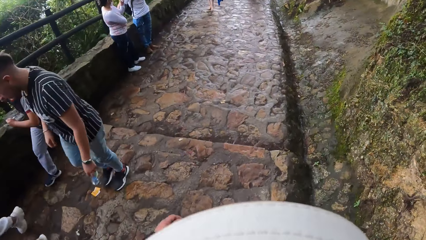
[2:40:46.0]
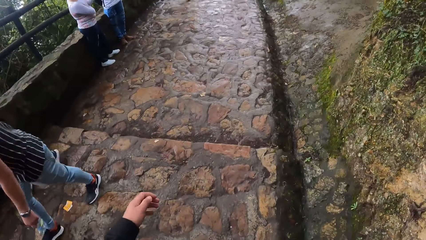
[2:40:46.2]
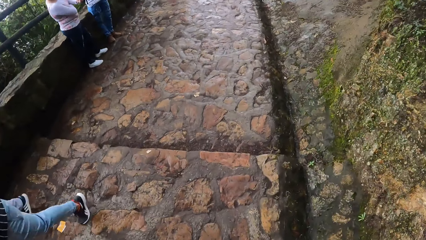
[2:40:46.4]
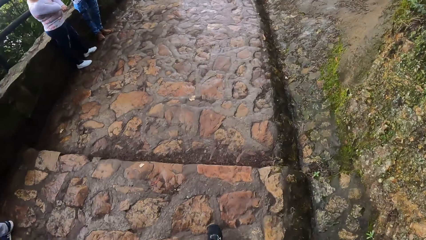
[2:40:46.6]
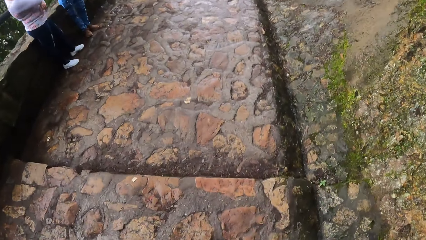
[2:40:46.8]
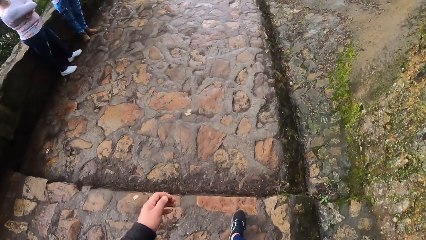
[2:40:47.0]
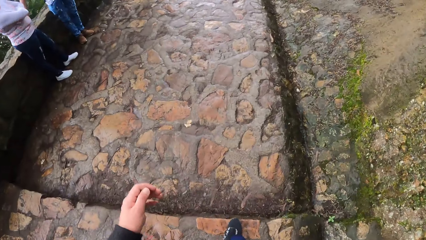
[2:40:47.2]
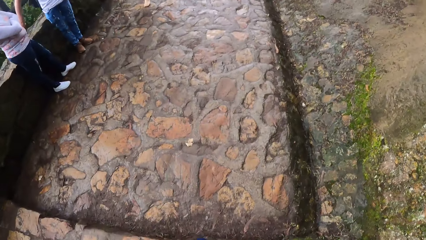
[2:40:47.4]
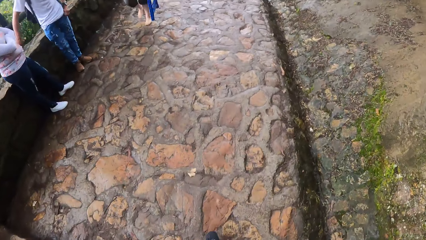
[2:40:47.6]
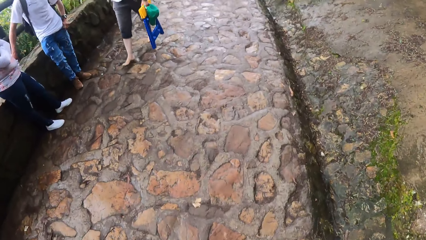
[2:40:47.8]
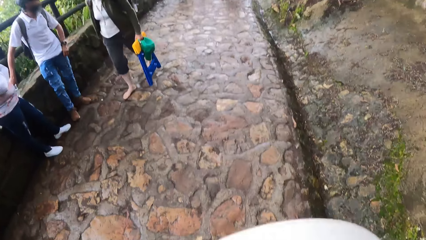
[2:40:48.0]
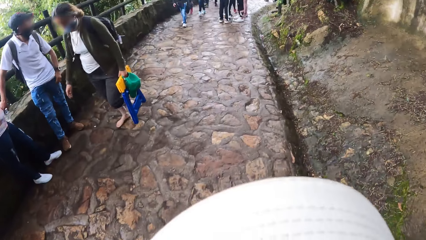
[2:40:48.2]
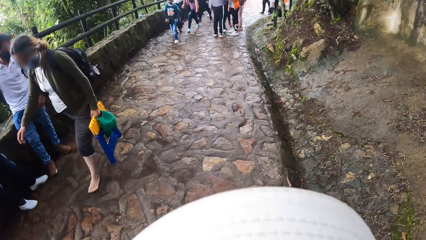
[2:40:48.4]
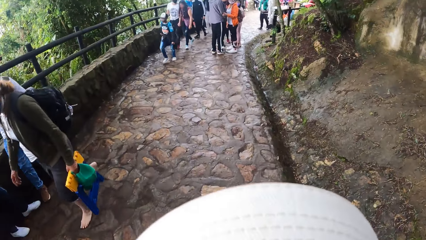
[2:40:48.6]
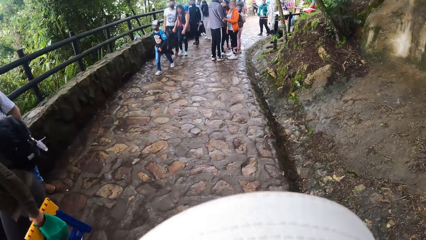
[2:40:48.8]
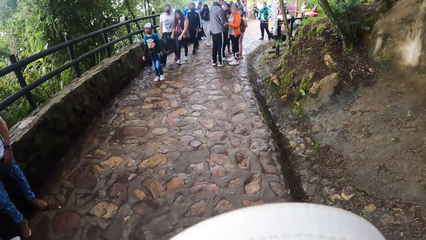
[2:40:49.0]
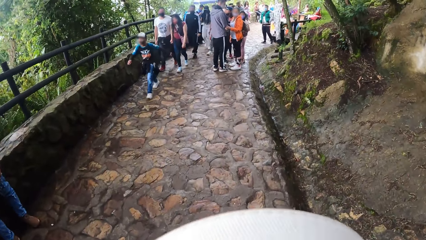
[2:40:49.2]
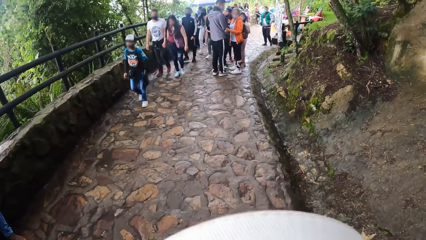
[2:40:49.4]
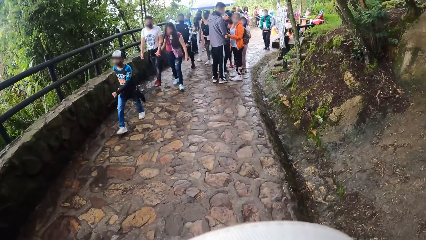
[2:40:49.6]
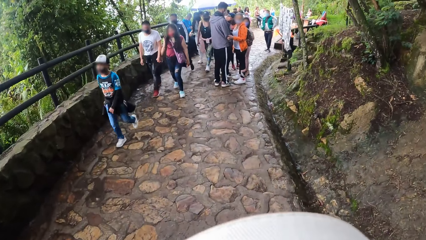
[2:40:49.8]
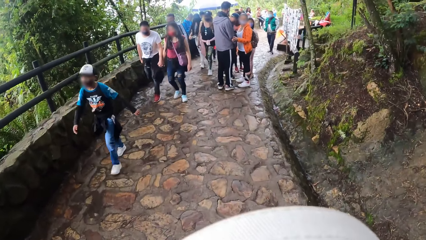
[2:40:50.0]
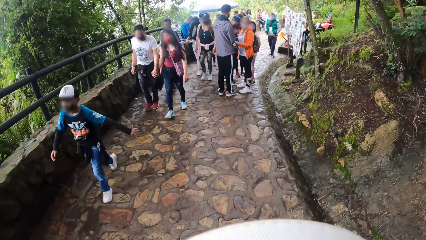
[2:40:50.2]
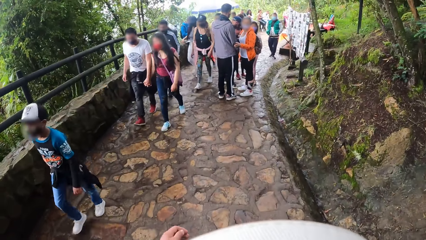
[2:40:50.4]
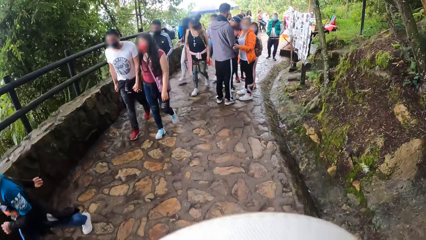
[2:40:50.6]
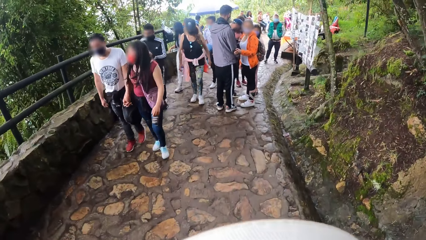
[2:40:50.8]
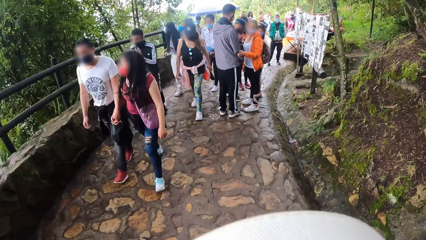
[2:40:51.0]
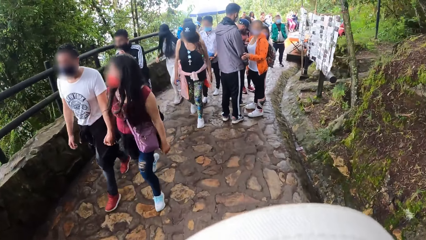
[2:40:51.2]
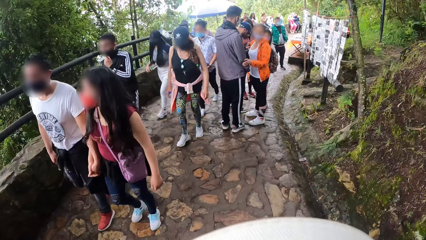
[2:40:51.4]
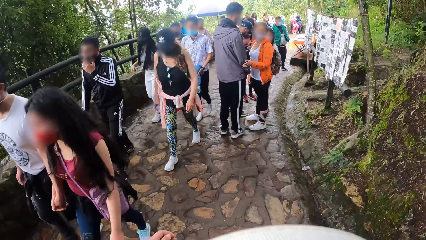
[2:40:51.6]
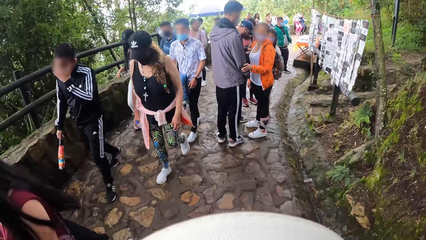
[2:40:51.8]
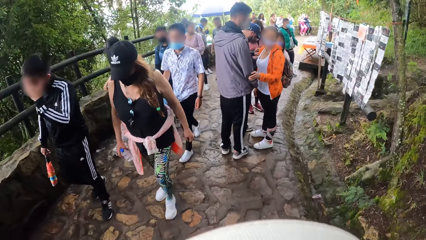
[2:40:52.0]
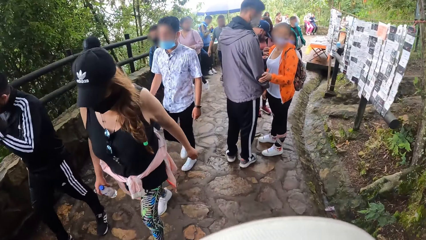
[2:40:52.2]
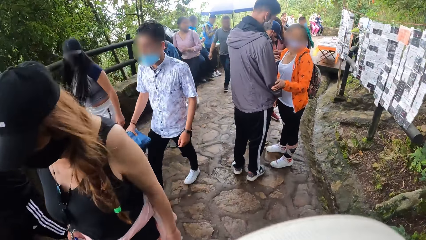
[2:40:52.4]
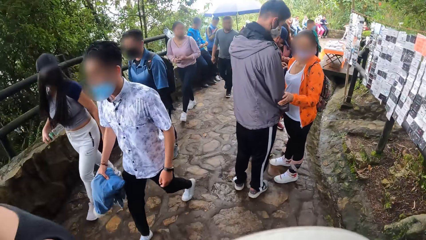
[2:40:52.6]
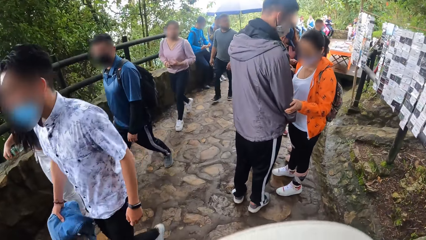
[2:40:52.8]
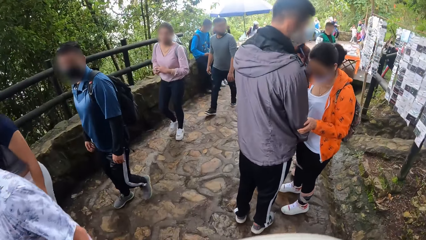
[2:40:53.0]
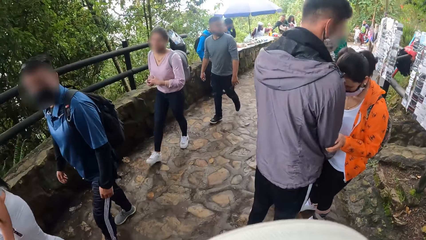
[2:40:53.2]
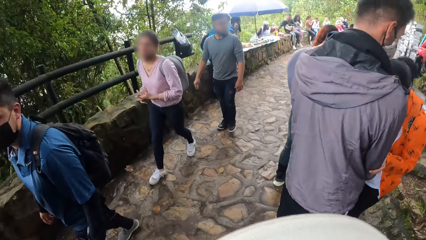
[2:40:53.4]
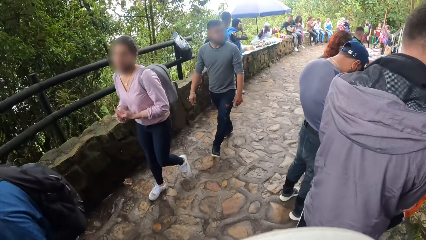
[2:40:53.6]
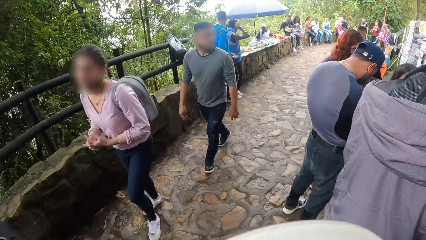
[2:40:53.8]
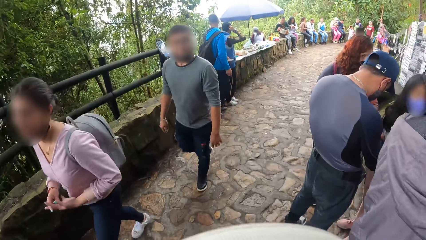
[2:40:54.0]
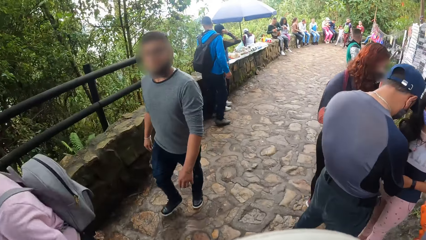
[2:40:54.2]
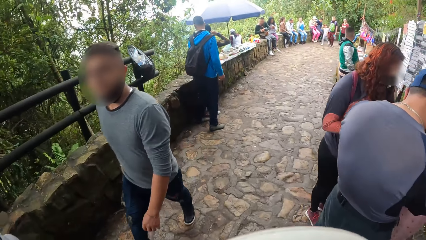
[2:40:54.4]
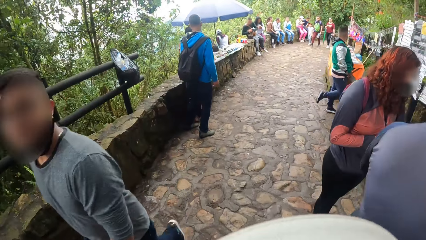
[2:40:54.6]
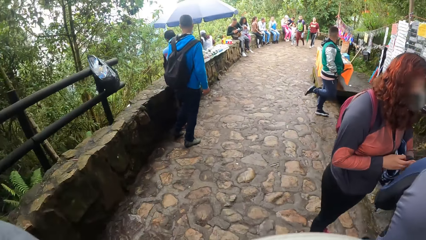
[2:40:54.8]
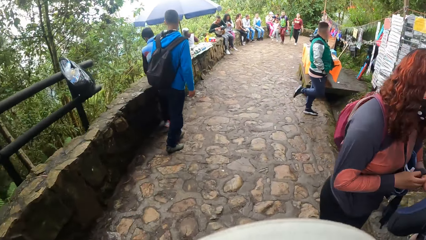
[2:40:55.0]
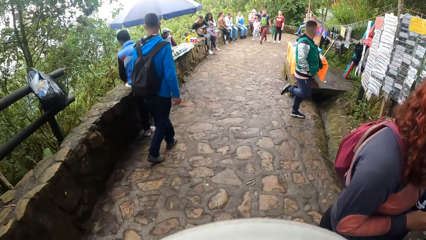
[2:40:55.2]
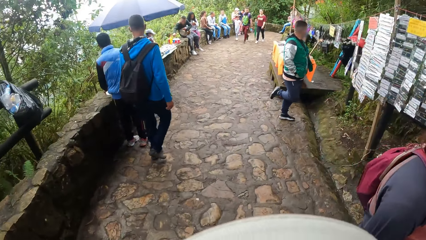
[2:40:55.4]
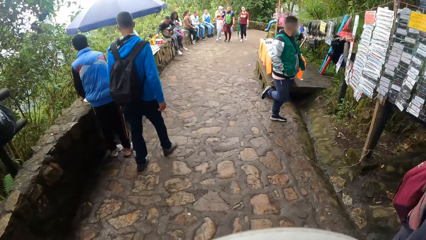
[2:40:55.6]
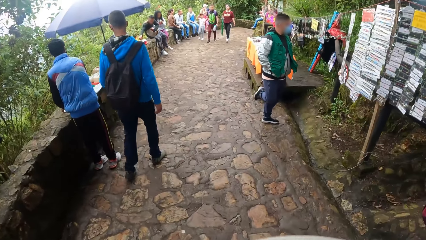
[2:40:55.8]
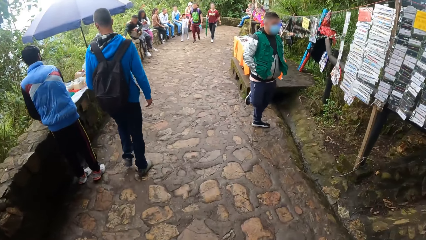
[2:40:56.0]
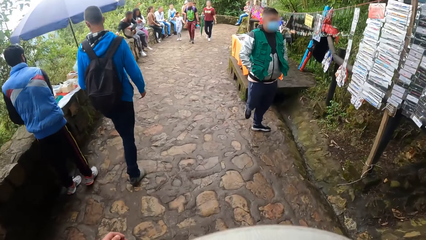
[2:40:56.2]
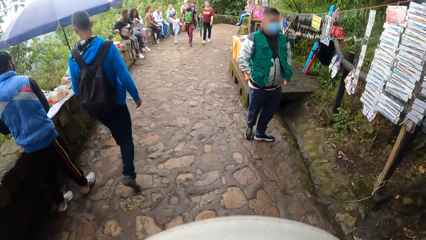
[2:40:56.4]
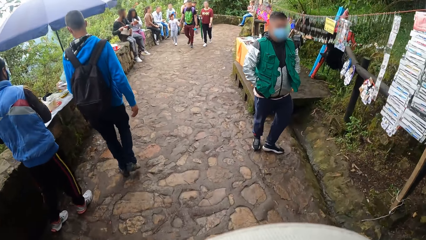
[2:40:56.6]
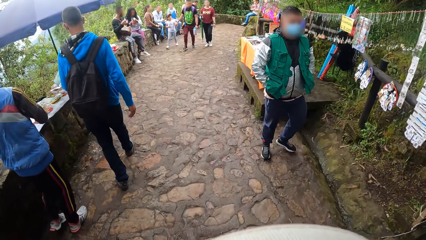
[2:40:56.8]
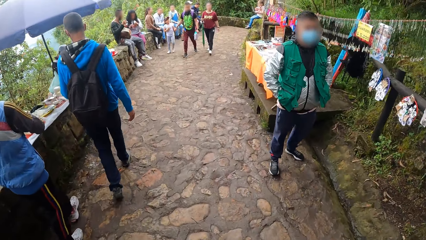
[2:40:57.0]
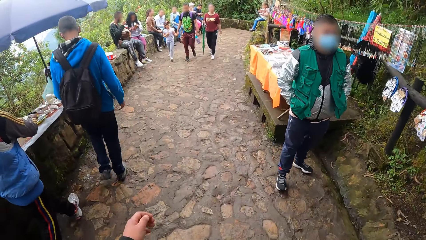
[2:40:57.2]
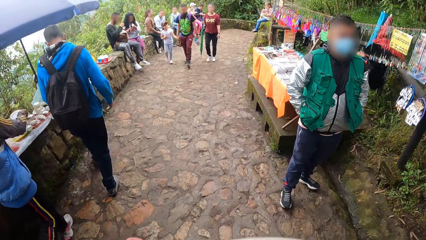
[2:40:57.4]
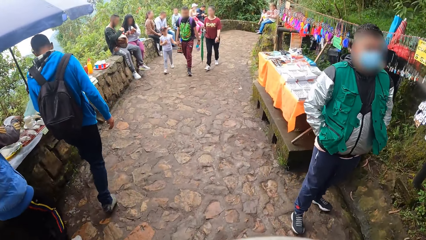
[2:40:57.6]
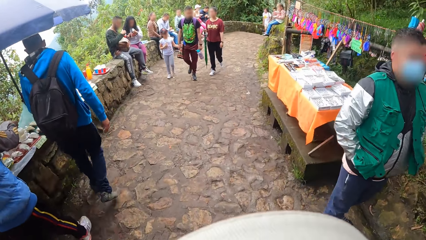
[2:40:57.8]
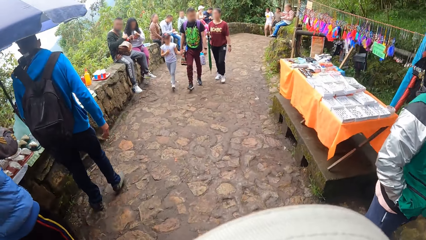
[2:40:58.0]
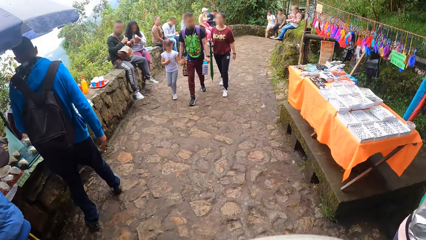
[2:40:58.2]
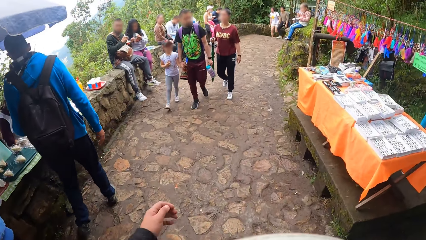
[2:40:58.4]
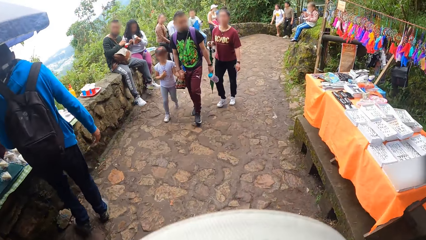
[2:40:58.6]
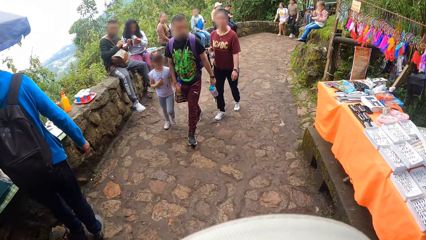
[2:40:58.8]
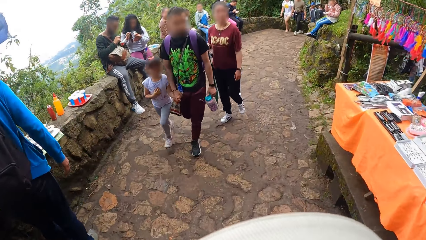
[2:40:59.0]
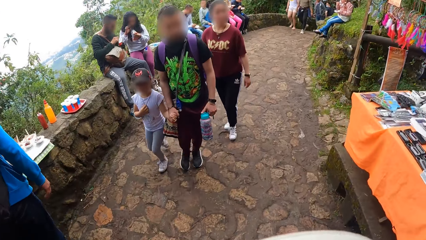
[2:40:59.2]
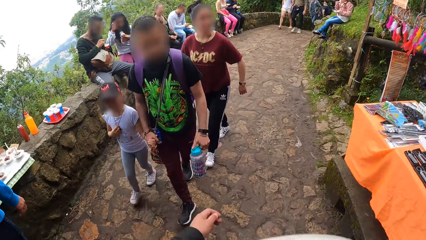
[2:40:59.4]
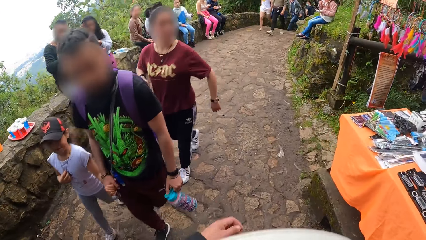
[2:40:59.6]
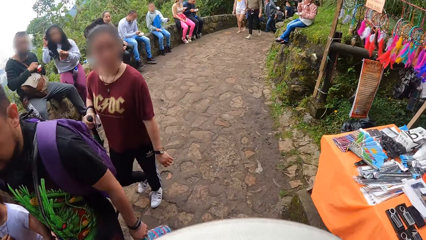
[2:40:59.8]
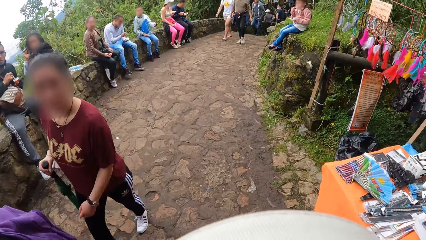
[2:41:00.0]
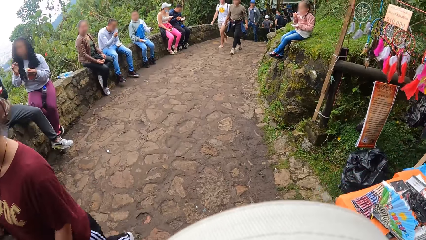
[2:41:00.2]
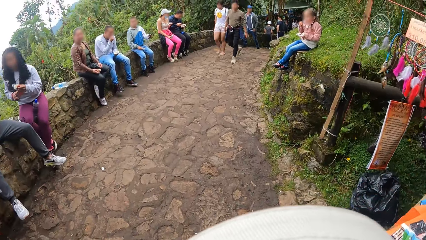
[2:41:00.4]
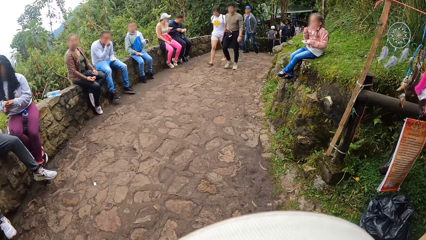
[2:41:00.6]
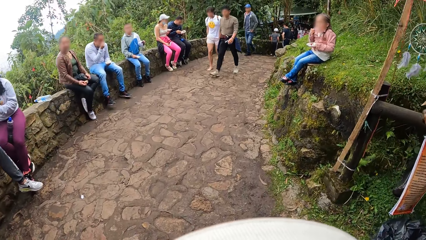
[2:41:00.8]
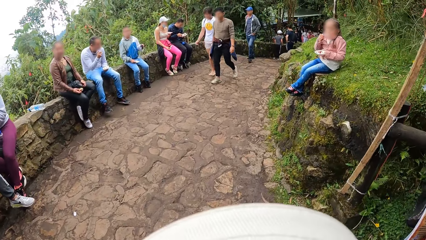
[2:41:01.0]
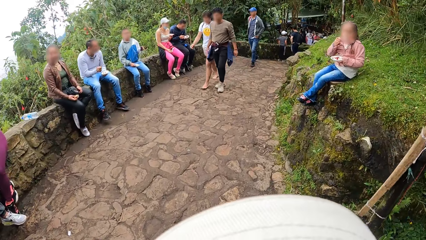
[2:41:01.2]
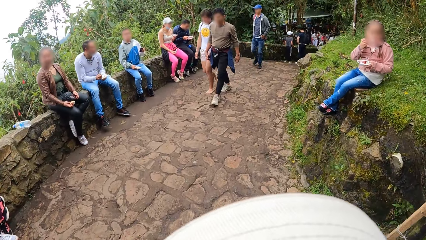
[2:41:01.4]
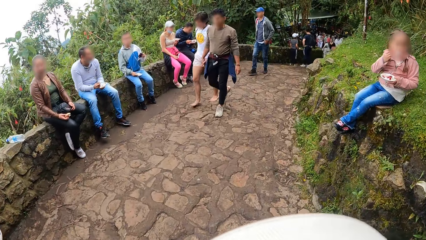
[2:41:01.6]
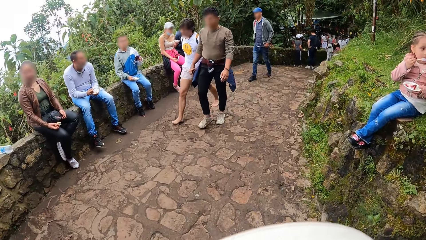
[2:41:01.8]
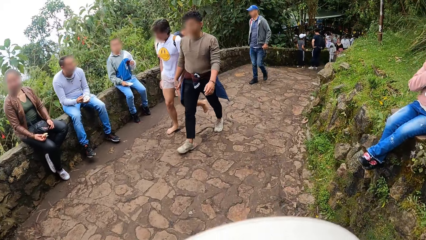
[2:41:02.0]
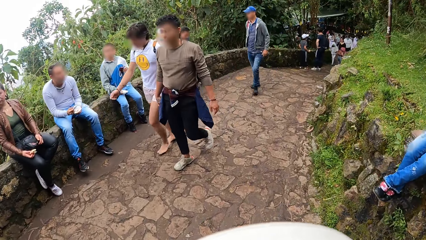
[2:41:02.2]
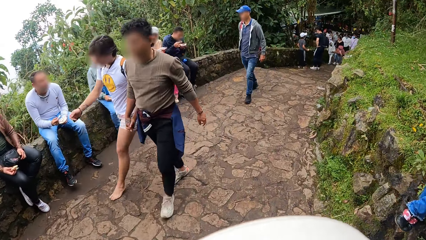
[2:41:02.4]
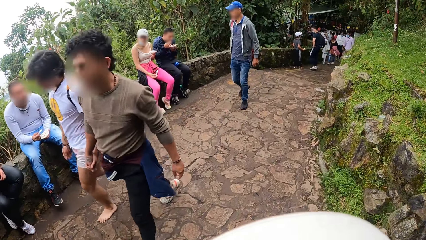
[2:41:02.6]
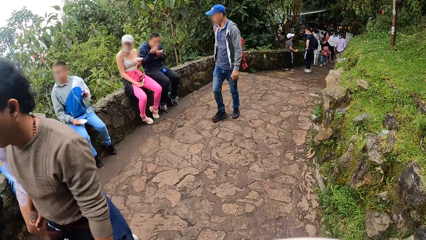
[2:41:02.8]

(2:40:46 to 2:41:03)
The camera wearer swings the left hand and walks. They swing the left hand and walk repeatedly.
